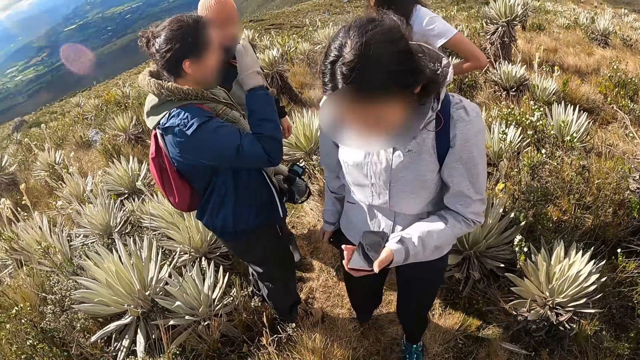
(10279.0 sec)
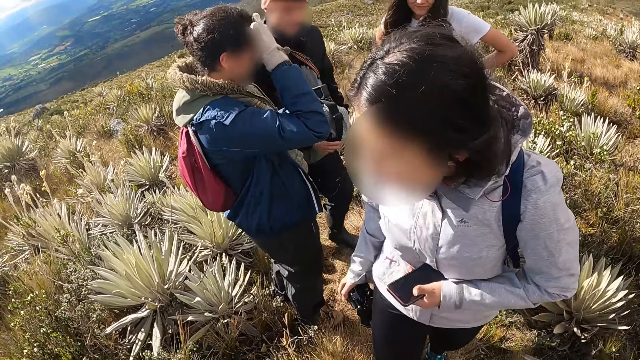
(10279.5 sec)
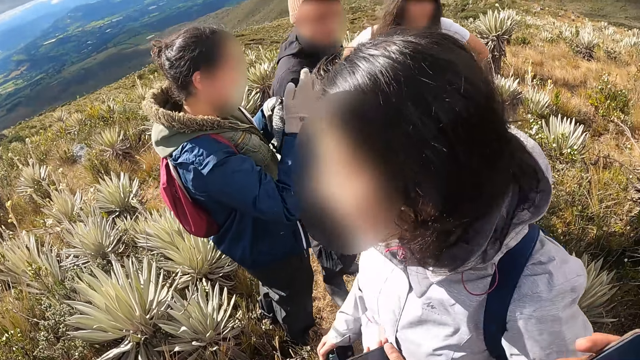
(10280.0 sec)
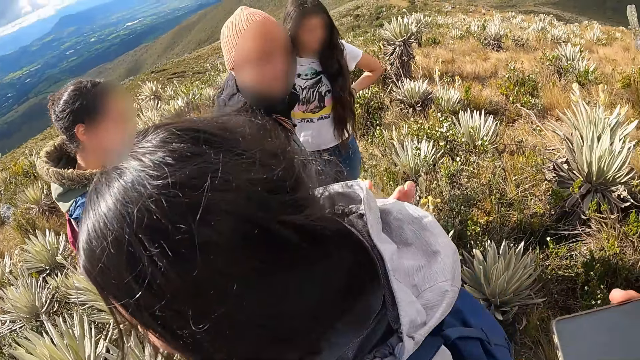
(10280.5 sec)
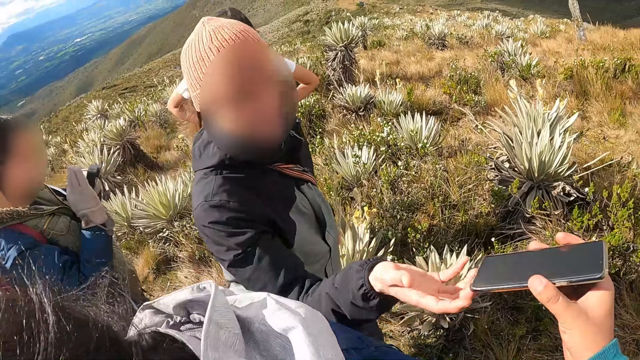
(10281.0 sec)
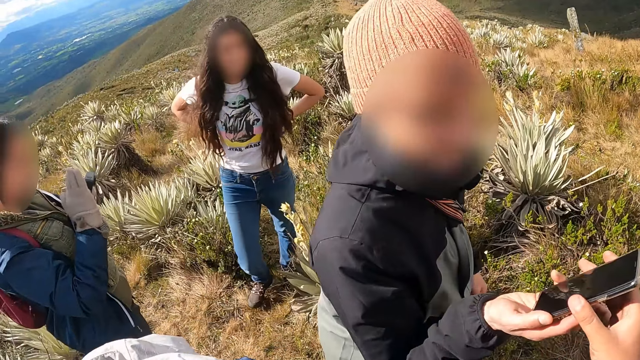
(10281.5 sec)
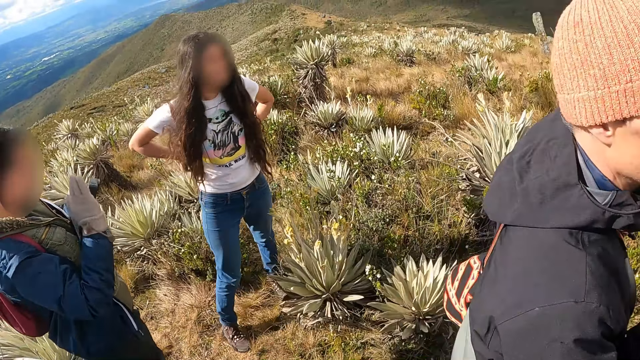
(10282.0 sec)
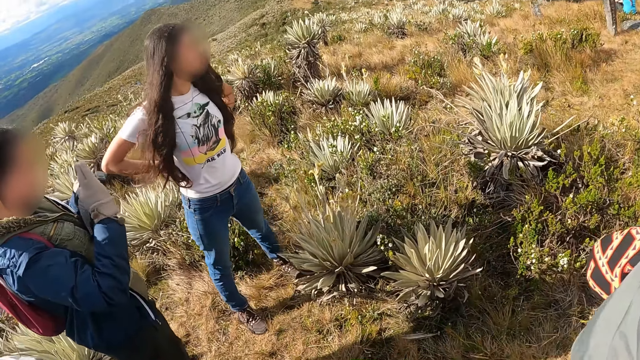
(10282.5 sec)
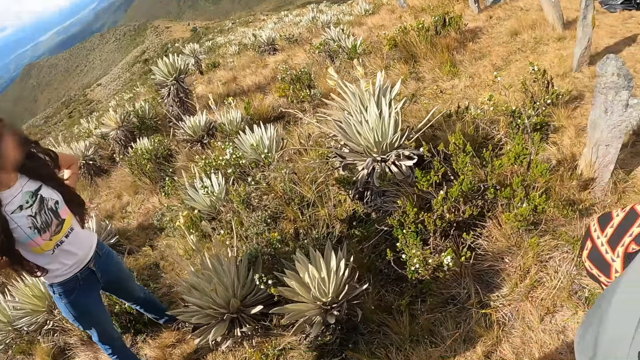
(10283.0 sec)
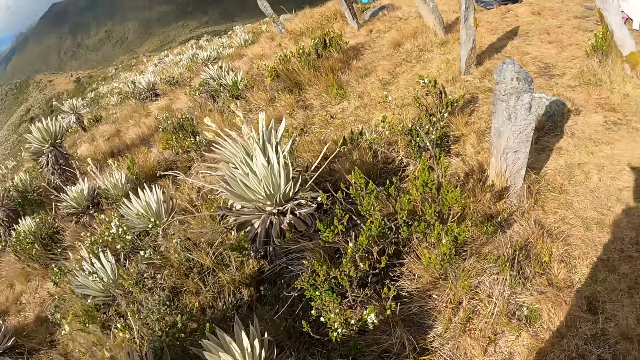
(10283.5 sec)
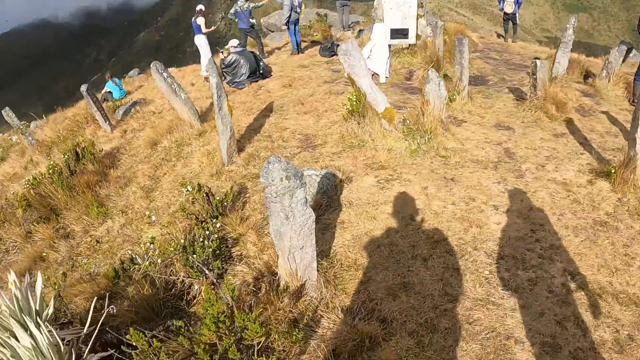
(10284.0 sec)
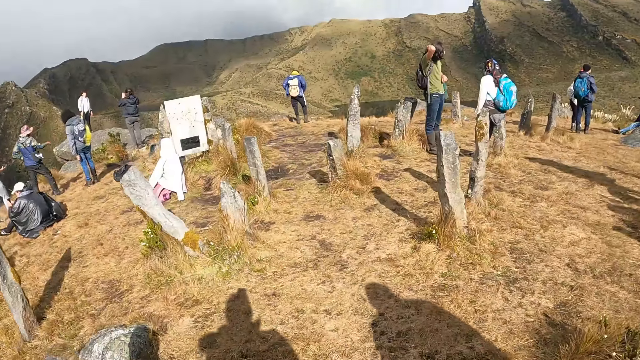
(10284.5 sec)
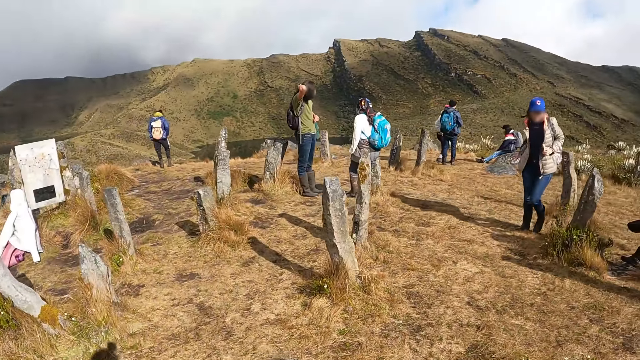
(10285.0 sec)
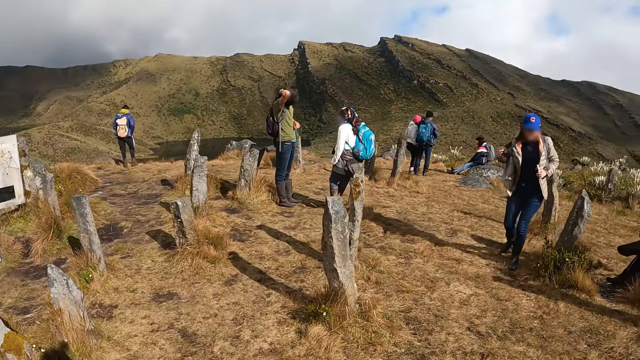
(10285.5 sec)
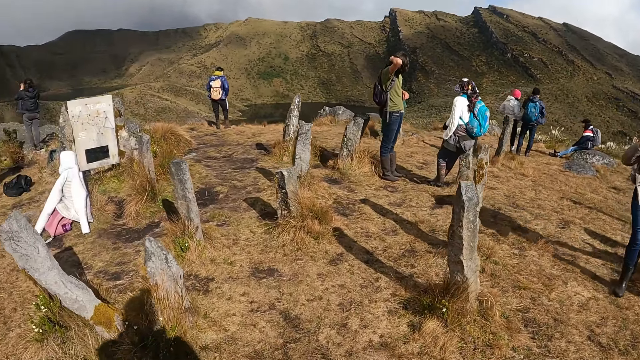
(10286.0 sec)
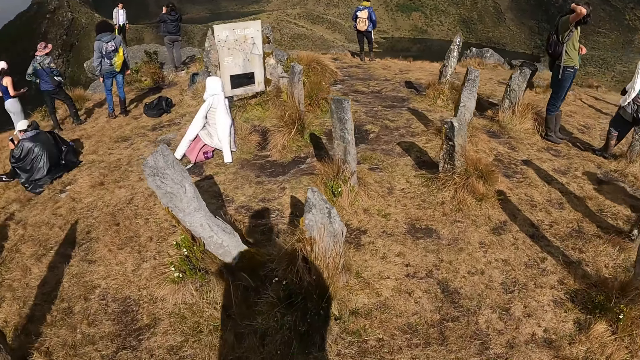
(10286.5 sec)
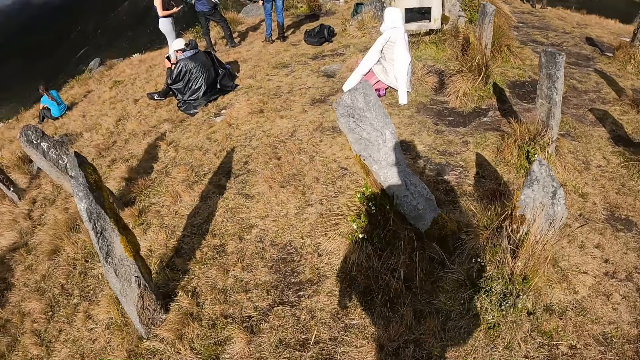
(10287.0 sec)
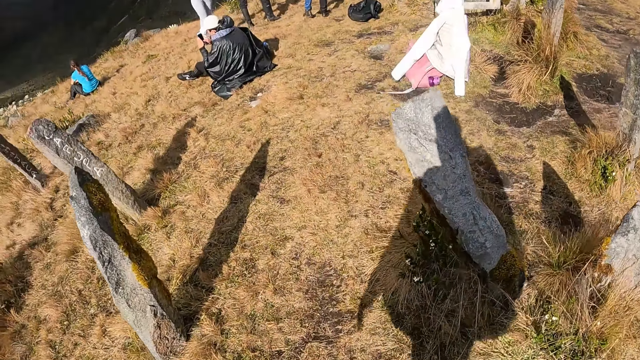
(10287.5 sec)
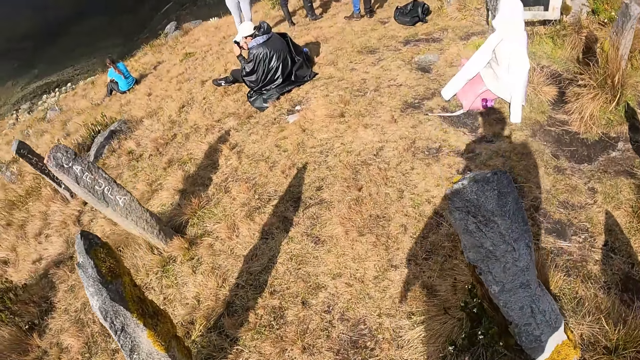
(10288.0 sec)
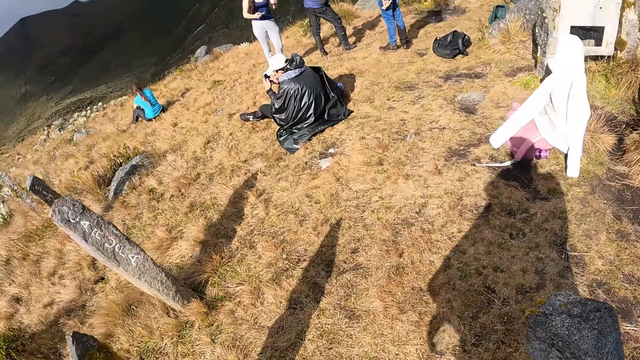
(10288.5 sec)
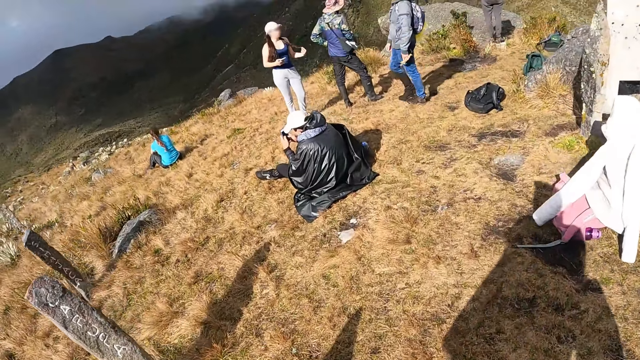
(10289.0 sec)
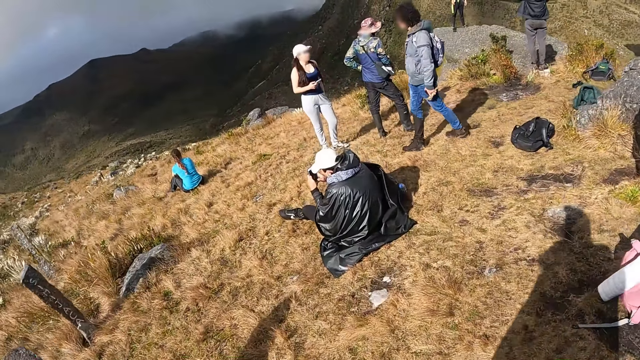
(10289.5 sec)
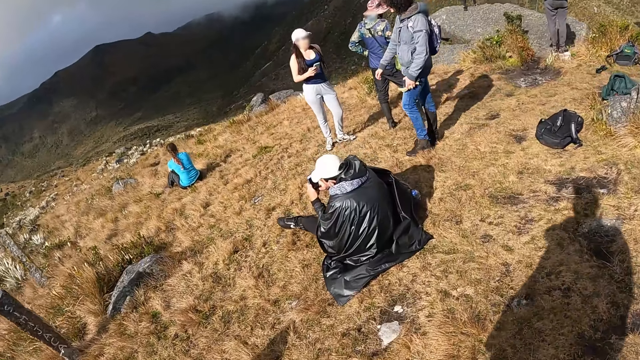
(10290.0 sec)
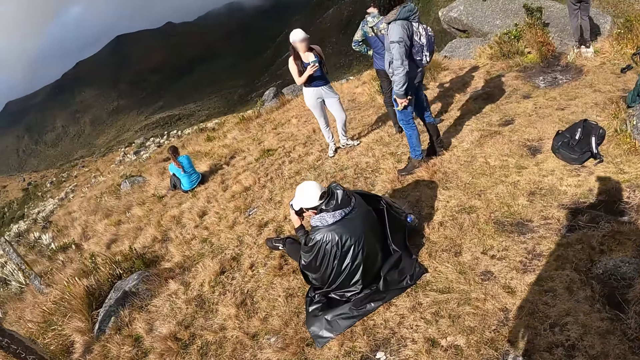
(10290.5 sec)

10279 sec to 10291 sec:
A woman touches her hair with her right hand. A person walks around. The camera wearer passes the phone from her right hand to the right hand of a man. Another person moves. The camera wearer looks around. She walks around.

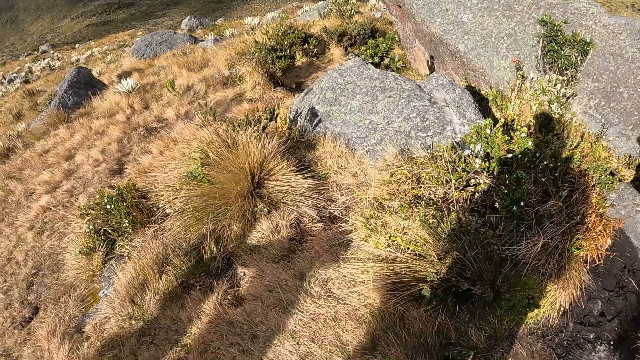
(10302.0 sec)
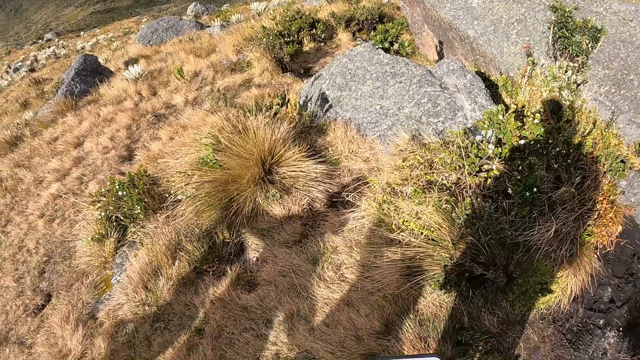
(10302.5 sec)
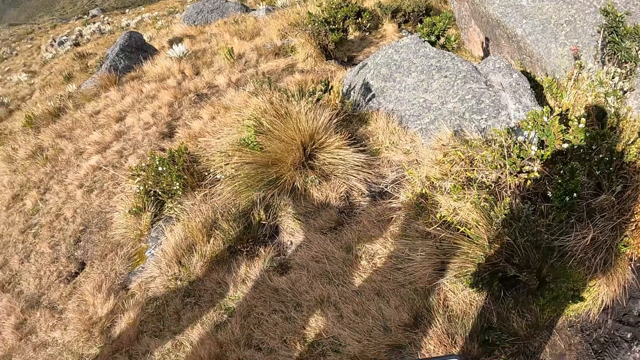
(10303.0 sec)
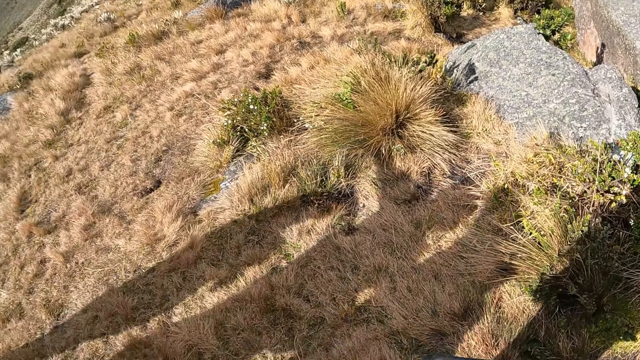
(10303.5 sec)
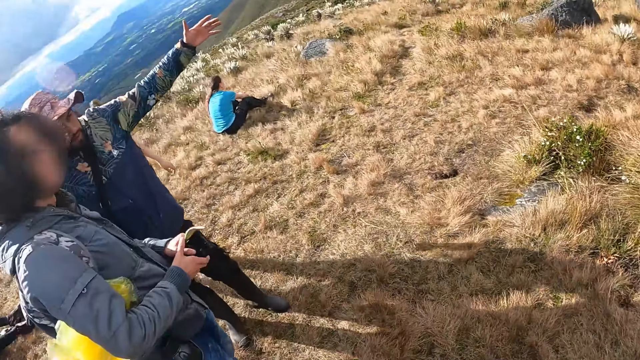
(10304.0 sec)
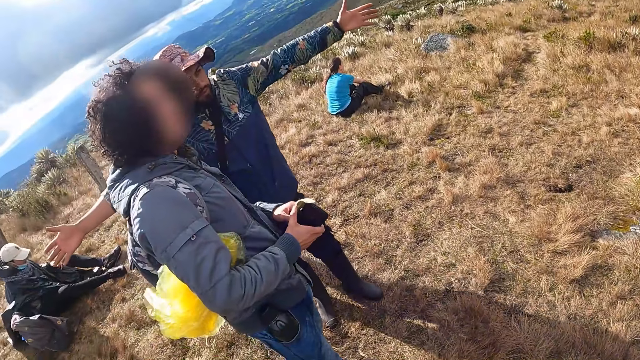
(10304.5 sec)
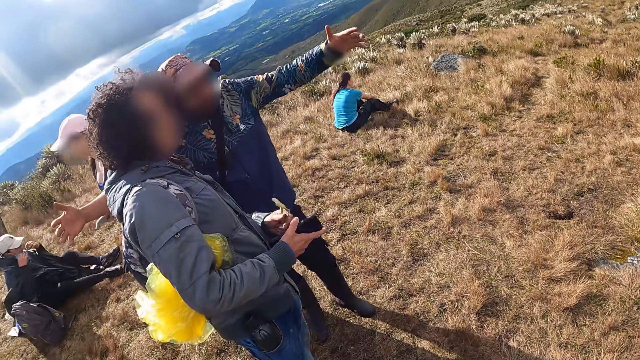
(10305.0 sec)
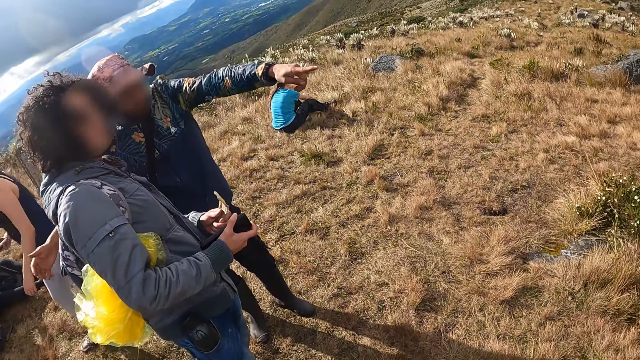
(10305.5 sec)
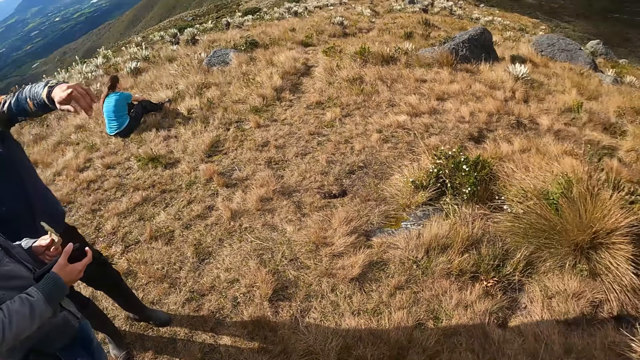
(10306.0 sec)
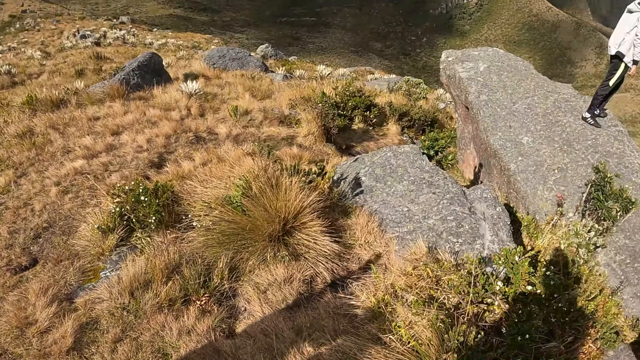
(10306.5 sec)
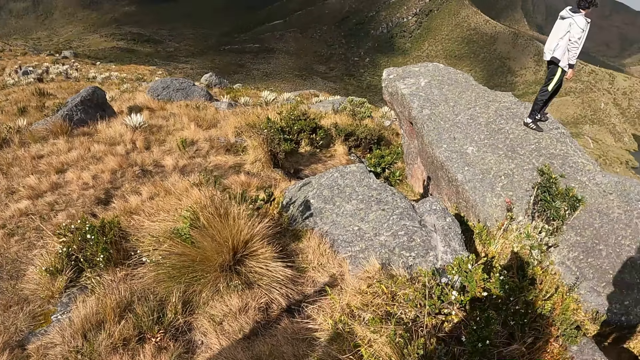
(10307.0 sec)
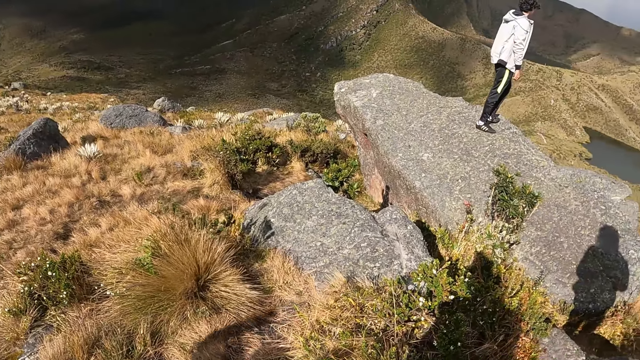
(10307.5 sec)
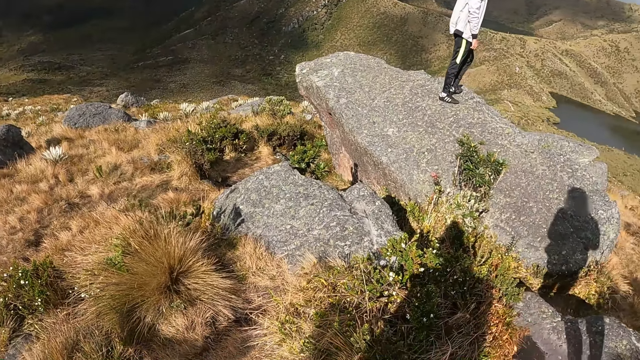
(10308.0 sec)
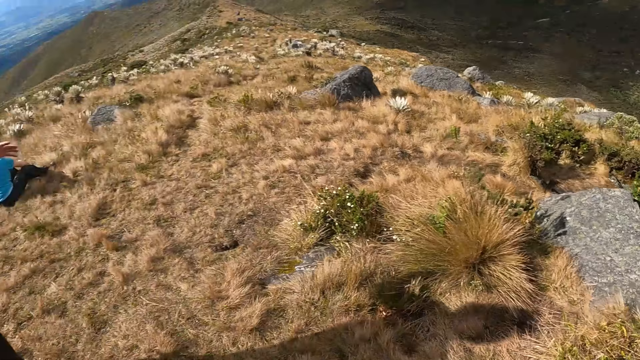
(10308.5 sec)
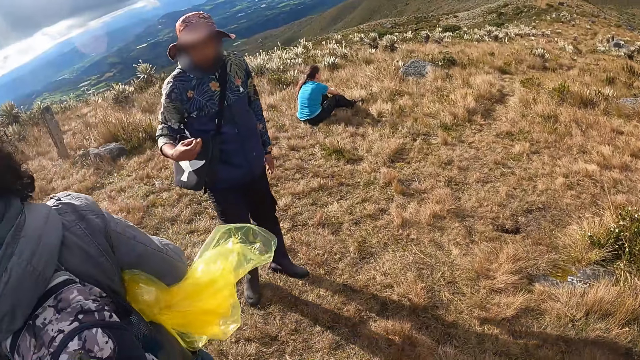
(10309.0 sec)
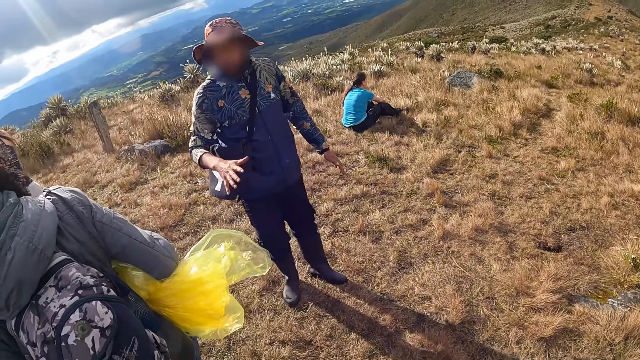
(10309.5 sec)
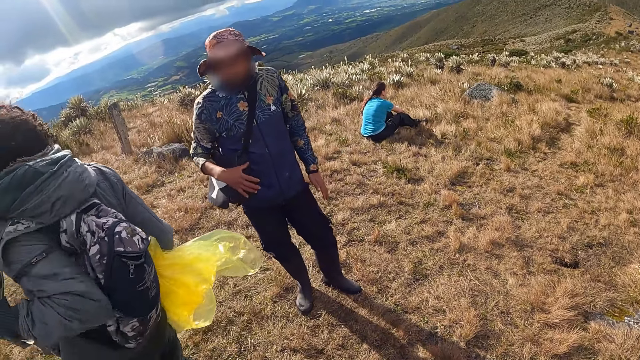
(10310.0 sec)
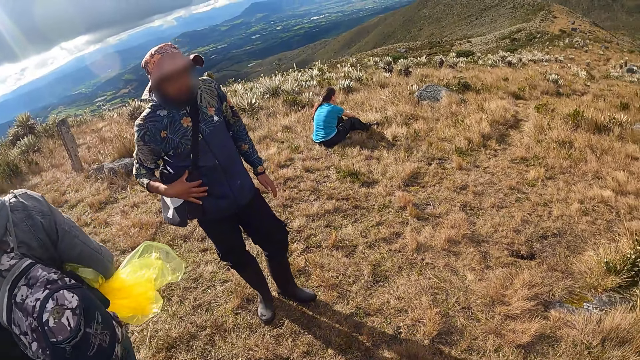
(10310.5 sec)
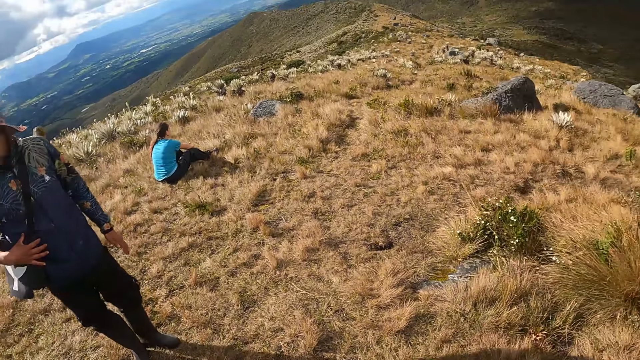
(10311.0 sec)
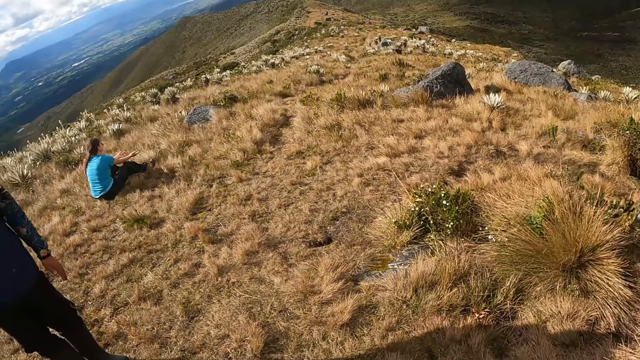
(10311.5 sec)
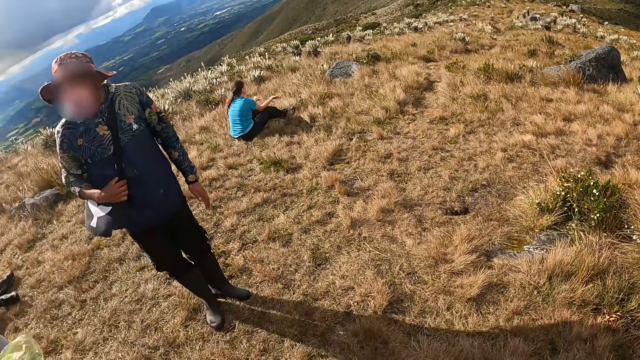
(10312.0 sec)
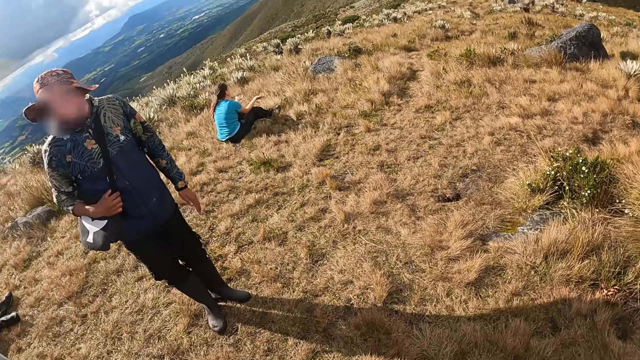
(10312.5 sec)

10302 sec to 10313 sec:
The camera wearer looks around.
